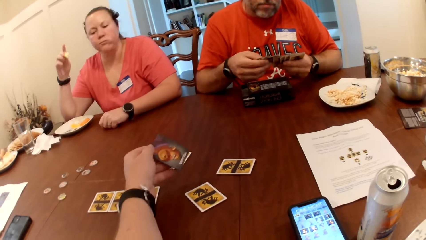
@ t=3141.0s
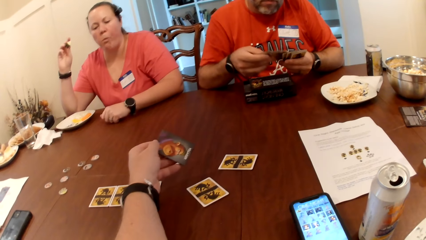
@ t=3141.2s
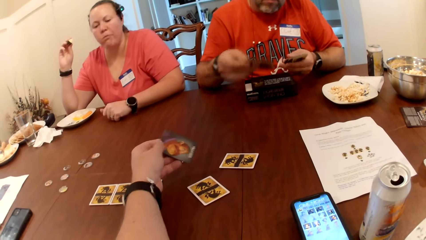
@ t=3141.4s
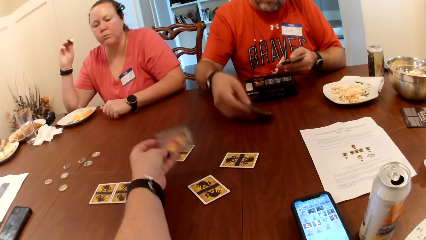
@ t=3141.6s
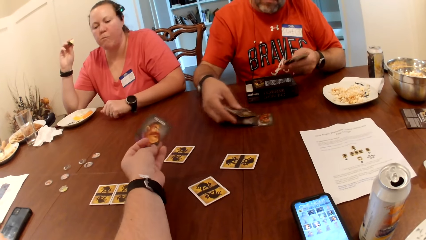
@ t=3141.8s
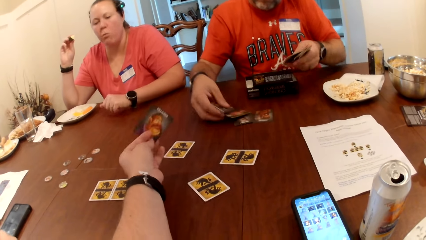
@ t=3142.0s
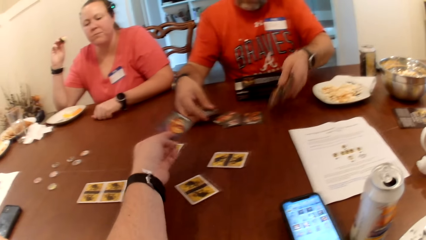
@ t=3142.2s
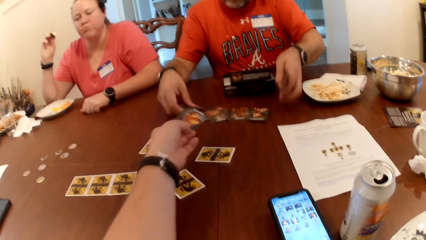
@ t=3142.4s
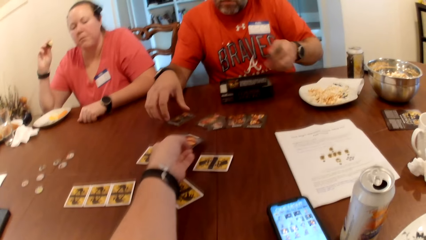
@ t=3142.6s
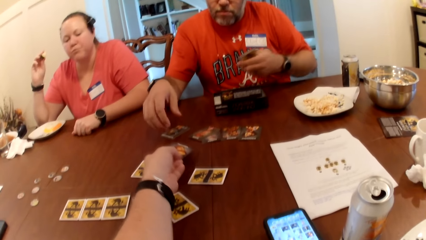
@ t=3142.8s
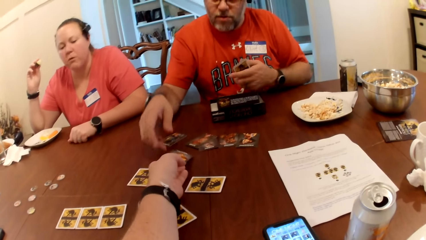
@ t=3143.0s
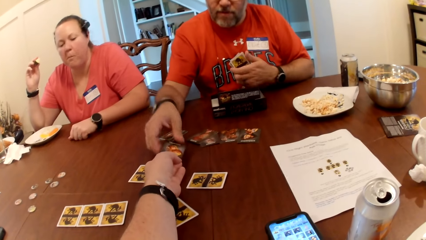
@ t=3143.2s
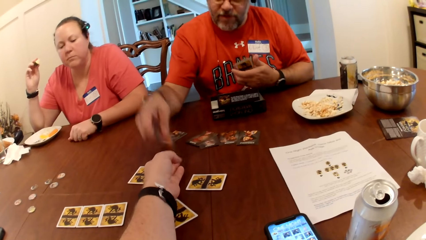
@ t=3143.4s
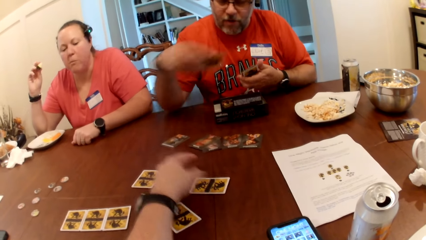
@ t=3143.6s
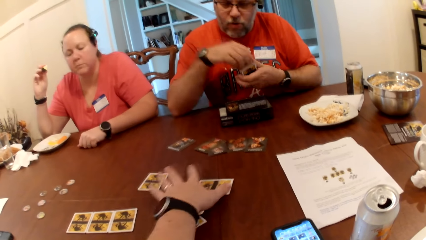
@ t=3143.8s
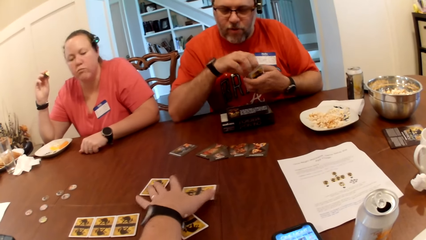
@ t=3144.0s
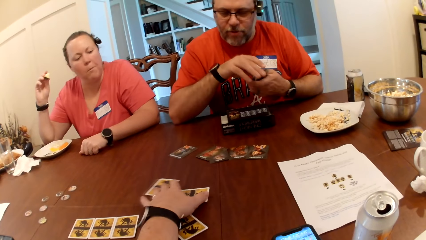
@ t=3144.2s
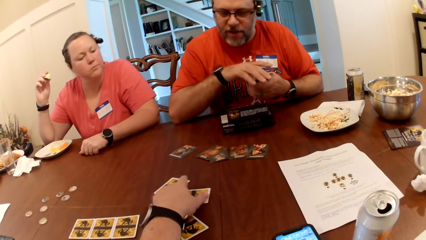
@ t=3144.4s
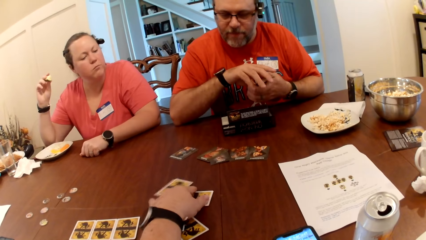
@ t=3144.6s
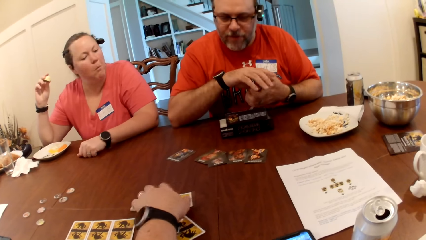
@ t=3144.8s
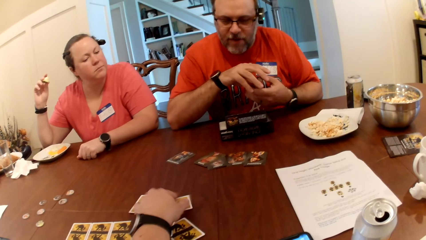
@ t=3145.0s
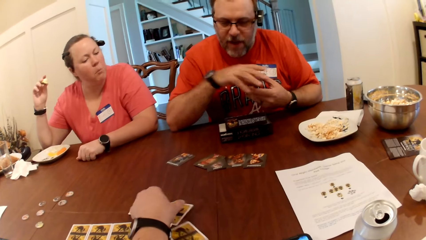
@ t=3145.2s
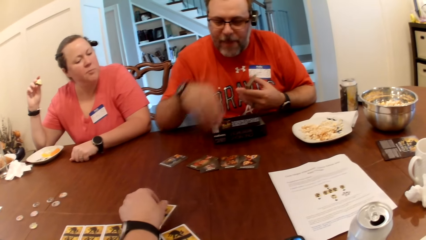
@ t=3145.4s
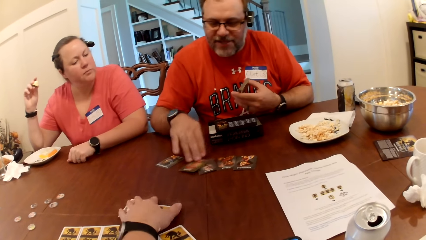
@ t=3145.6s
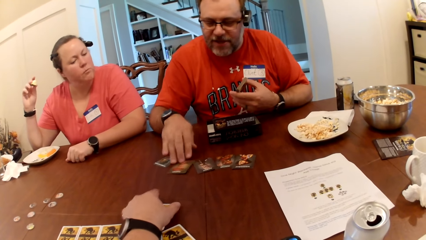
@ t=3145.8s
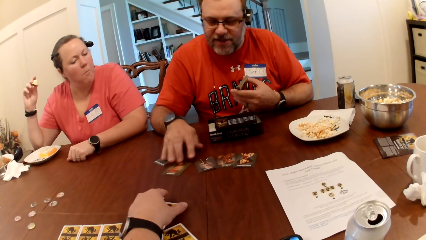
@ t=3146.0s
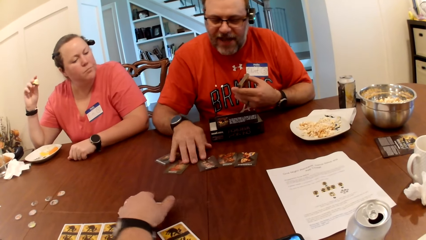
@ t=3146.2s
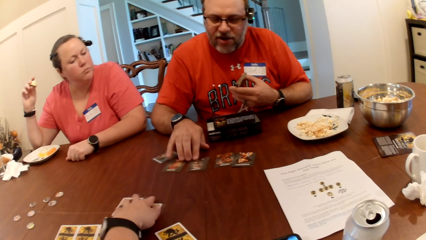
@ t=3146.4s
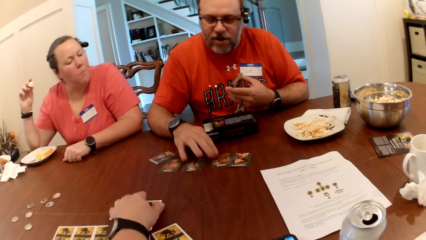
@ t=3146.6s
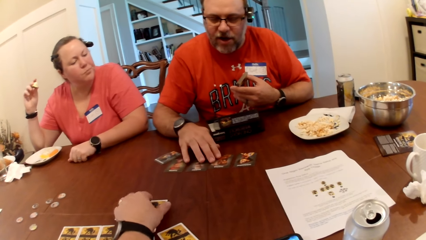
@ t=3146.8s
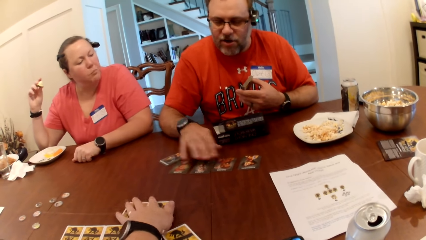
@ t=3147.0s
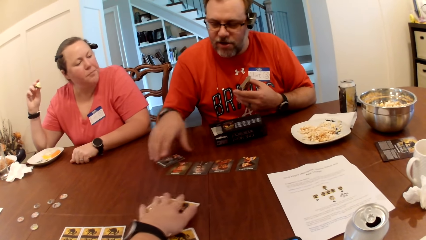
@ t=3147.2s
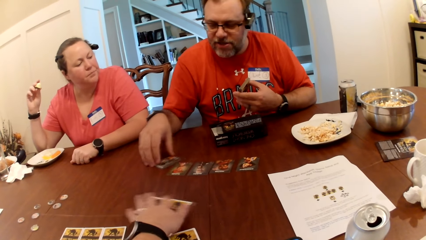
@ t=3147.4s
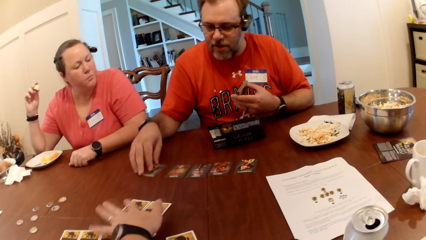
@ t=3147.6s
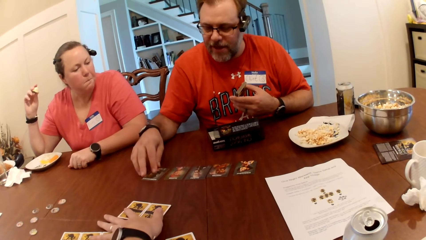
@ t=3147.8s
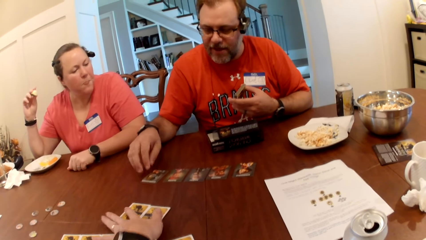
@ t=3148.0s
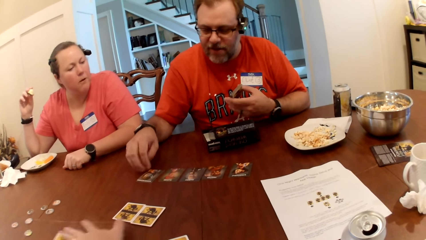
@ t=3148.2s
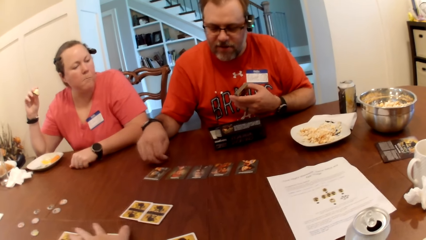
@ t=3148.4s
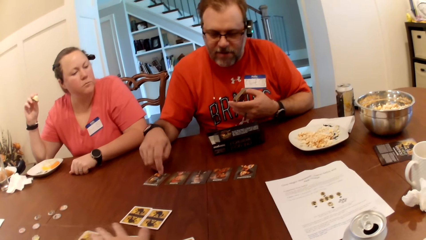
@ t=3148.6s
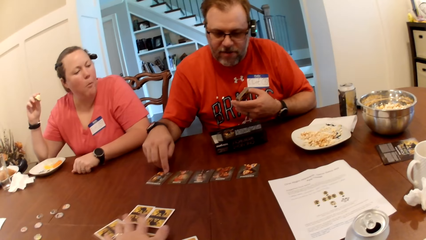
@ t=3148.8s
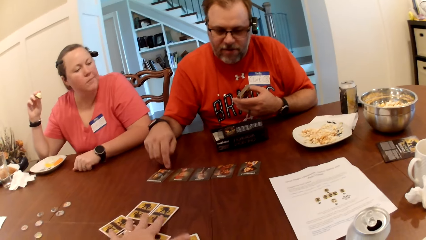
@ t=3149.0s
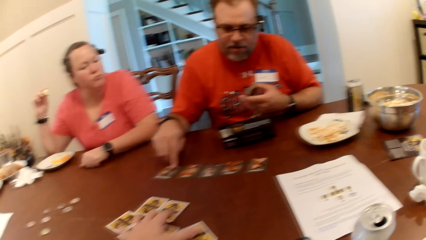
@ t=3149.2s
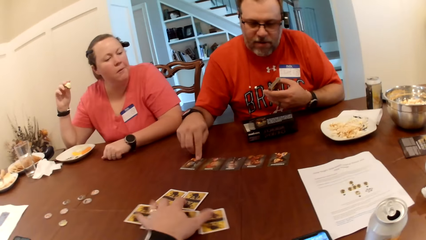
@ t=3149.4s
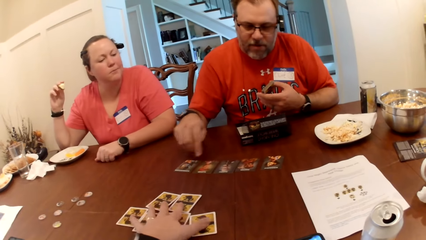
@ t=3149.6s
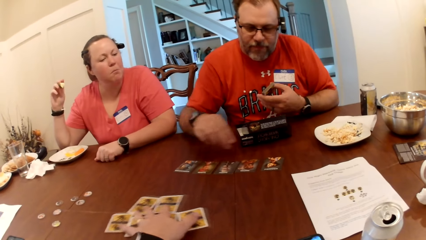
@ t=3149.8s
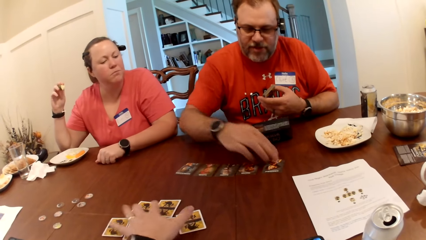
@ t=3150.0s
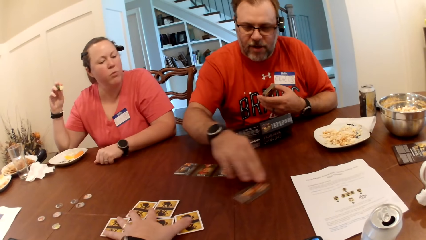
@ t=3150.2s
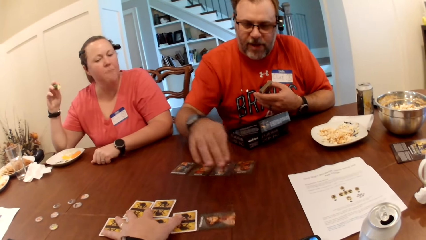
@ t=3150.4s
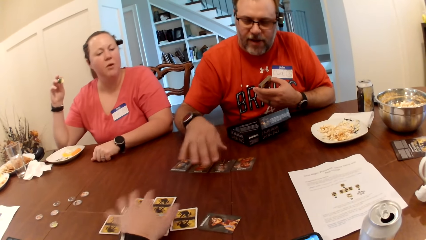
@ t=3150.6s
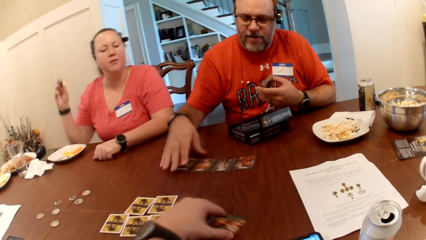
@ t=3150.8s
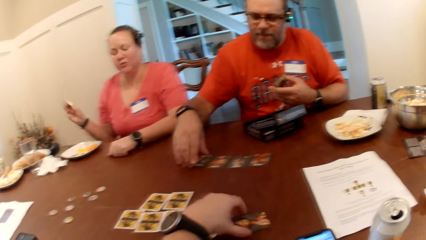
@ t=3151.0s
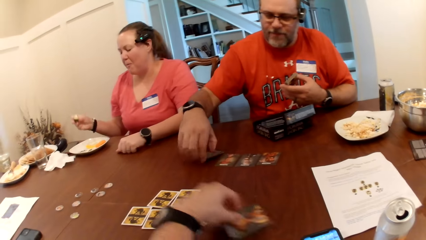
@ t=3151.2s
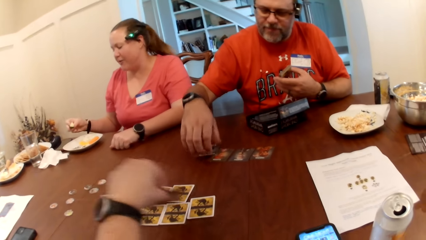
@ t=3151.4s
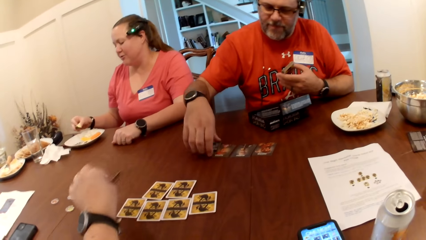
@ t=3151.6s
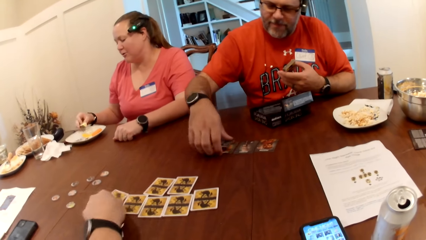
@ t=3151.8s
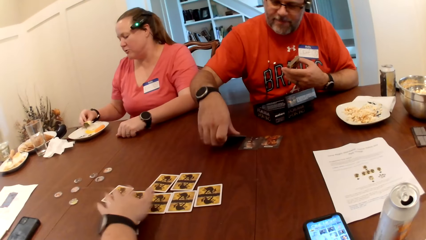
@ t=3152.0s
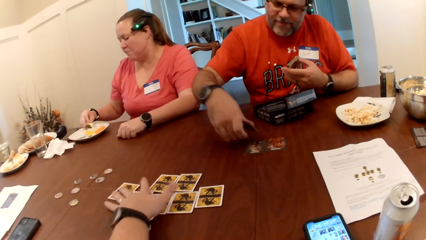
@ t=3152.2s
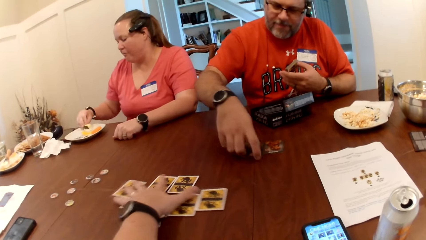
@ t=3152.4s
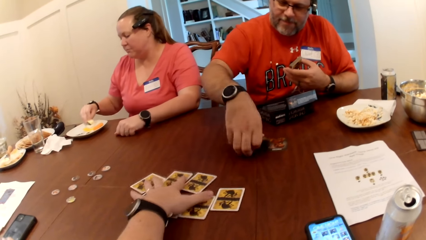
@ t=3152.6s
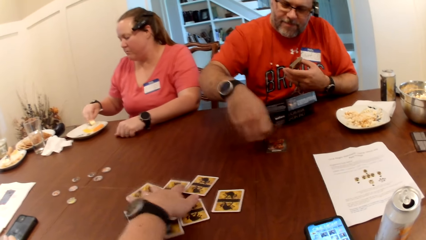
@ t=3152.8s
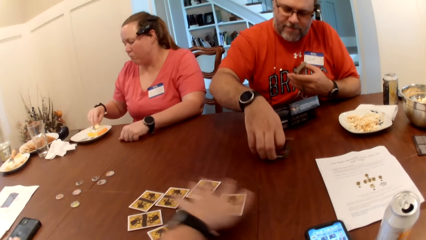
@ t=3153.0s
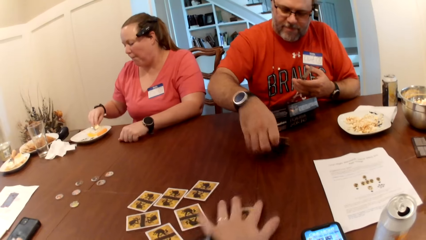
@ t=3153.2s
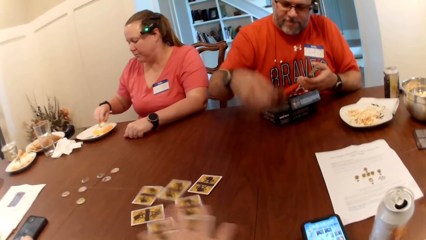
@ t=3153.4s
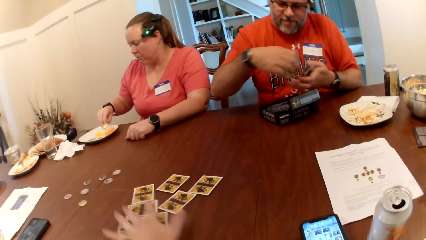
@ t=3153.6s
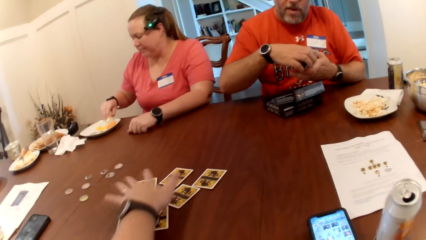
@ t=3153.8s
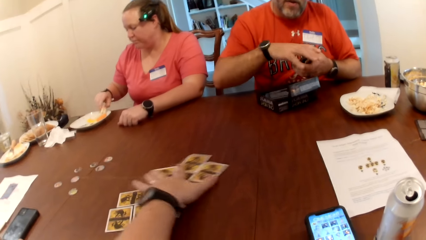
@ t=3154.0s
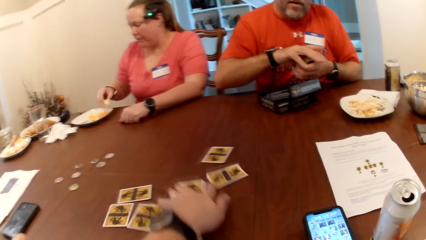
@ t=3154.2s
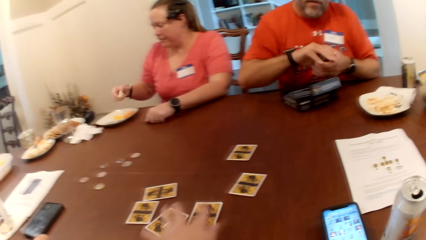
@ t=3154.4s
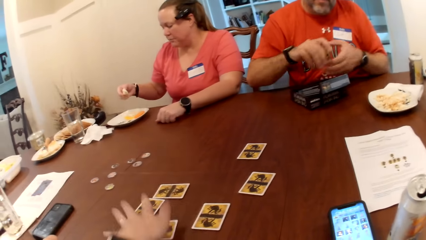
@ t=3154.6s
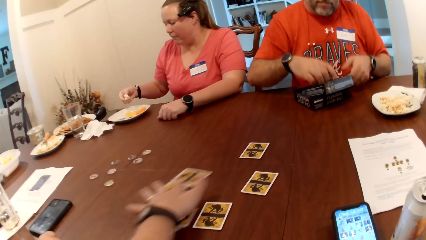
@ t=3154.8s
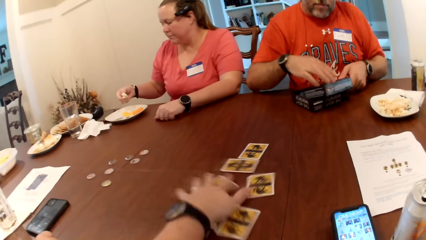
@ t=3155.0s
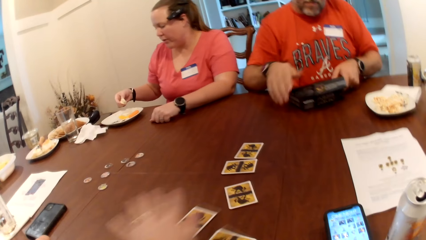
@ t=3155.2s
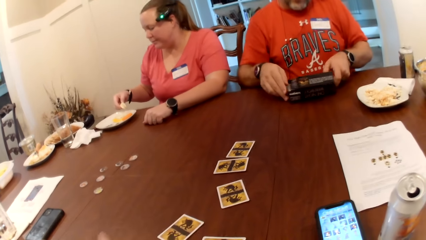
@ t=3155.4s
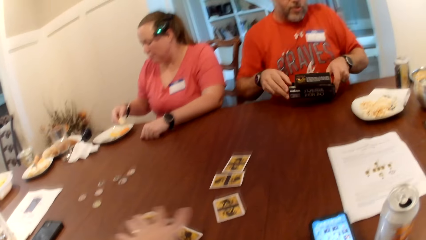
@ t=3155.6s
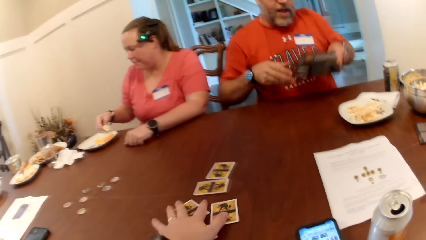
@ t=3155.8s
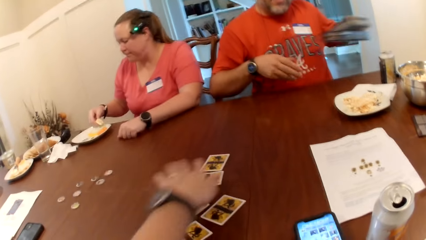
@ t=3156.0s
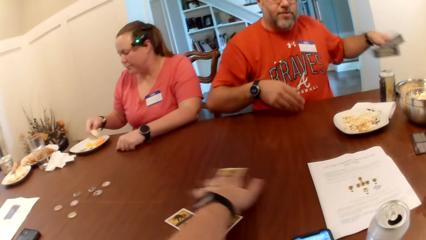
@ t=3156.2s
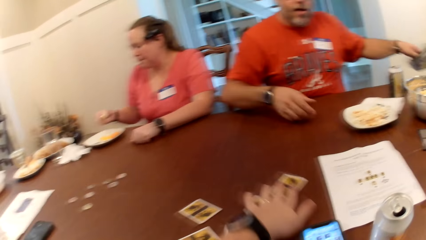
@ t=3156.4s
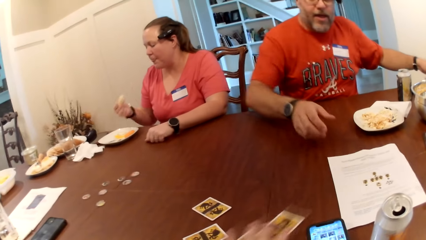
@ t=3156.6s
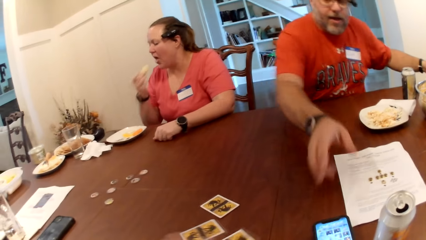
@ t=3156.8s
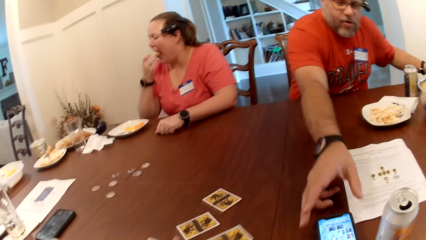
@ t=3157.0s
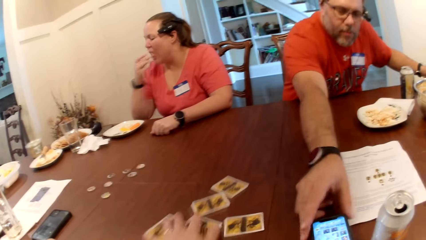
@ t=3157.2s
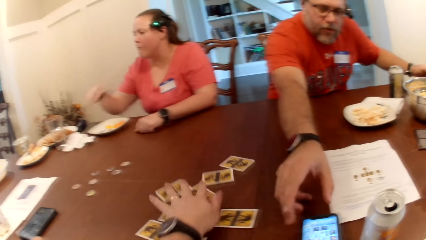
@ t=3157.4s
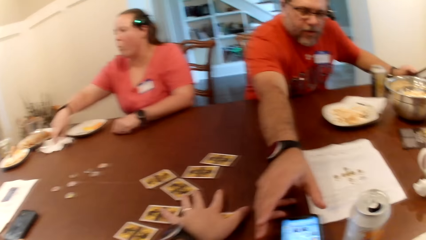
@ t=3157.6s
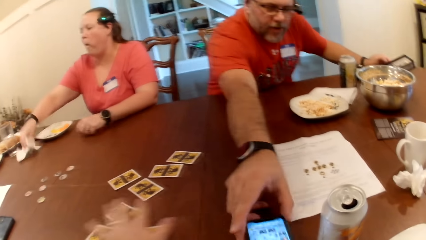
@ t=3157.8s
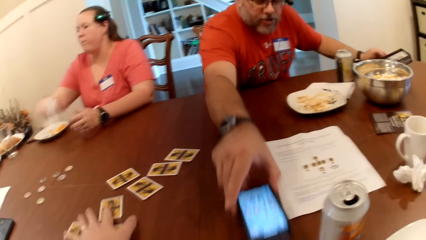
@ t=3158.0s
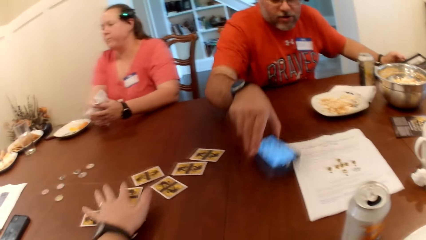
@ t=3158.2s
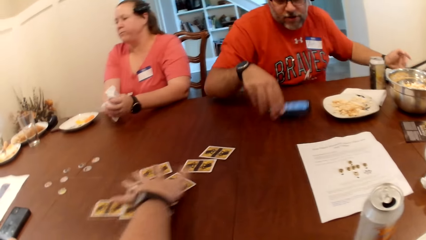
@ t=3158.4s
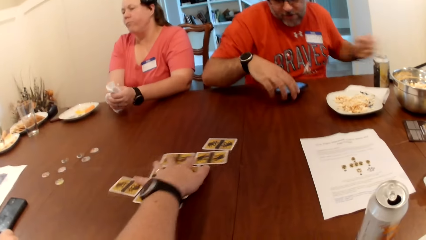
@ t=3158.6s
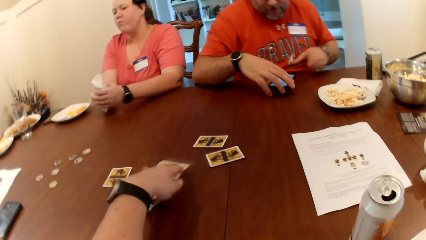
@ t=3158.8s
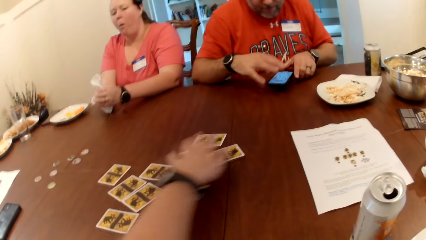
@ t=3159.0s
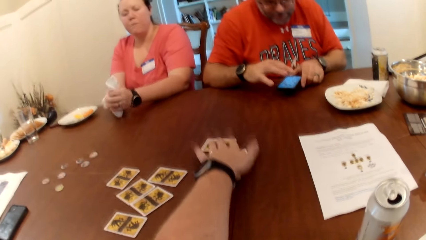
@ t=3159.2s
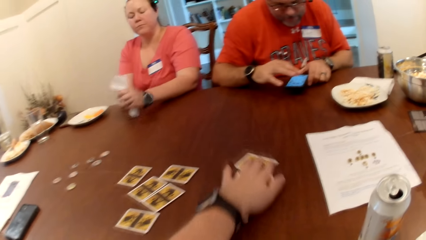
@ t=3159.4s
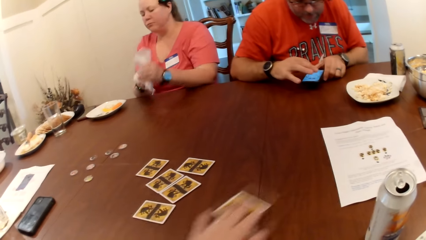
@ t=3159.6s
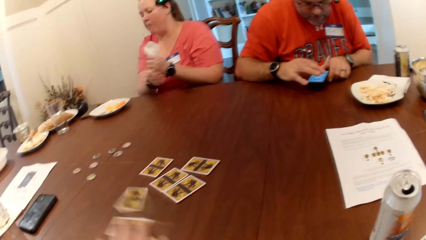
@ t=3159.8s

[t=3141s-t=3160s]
The camera wearer flips the card on the table with his left hand. He picks up the card from the table. The man drops some cards on the table with his right hand. The camera wearer gives the card to the man. The man adds the card to the bunch of cards in his left hand. The camera wearer moves two cards on the table with his left hand. He holds the cards. The man moves the cards on the table with his right hand. He touches the cards on the table. He slides a card on the table with his right hand. The camera wearer picks up the card on the table with his left hand. The man packs some cards on the table with his right hand. He picks up the cards from the table. The camera wearer drops the card on the table with his left hand. He shuffles some cards on the table with his left hand. The woman packs some sauce on the plate with a cucumber in her right hand. The man adds the cards to the bunch of cards in his left hand. He drops the bunch of cards into the box of cards in his right hand. He carries the box of cards on the table with his hands. He picks up the box. The woman eats the cucumber with her right hand. The man picks up the phone on the table with his right hand and drops the box of cards on the table with his left hand. The woman picks up the tissue on the table with her right hand. She cleans her hands with the tissue.
